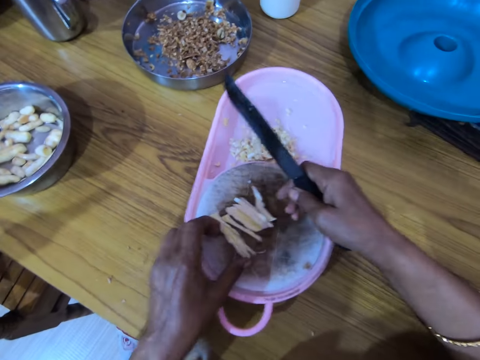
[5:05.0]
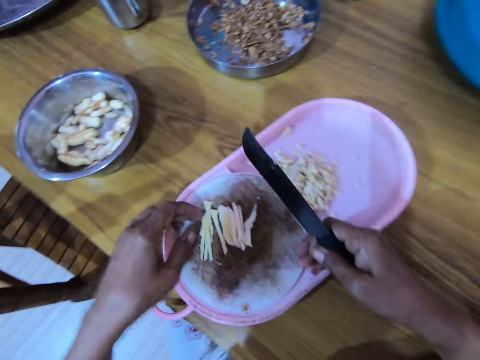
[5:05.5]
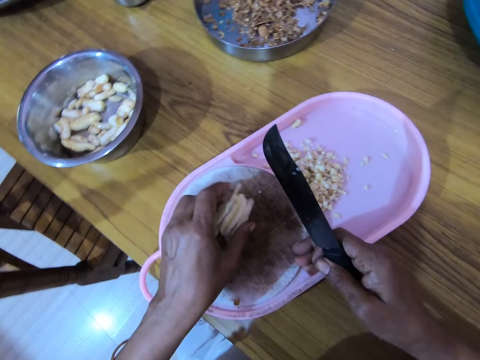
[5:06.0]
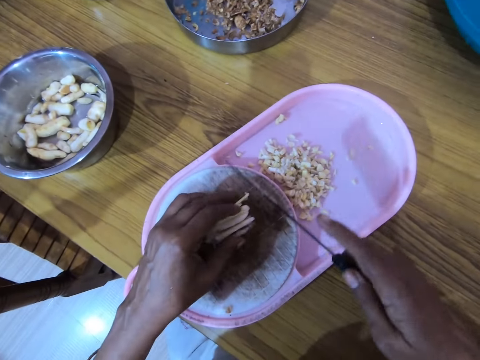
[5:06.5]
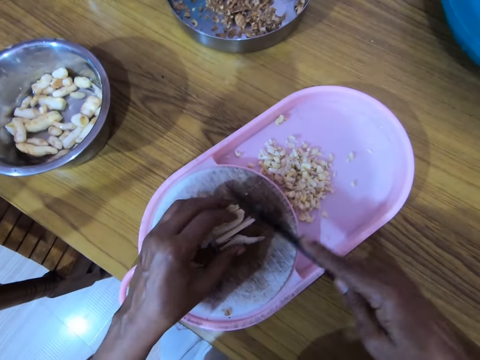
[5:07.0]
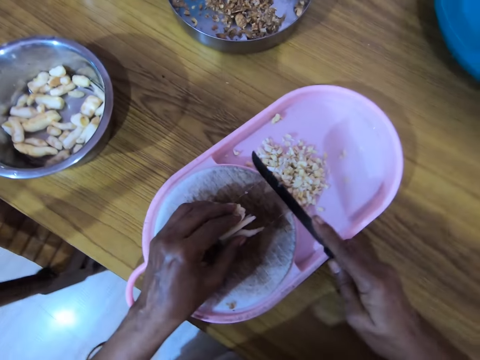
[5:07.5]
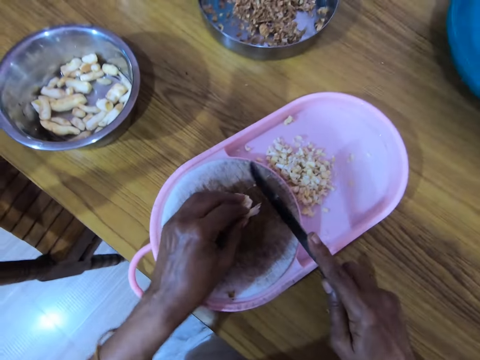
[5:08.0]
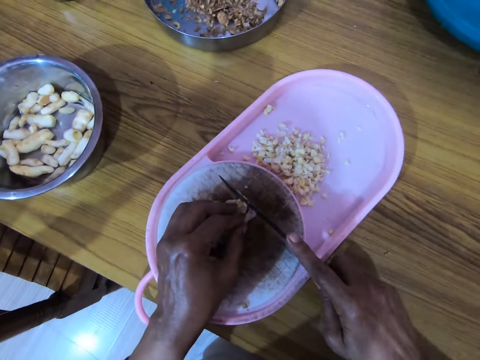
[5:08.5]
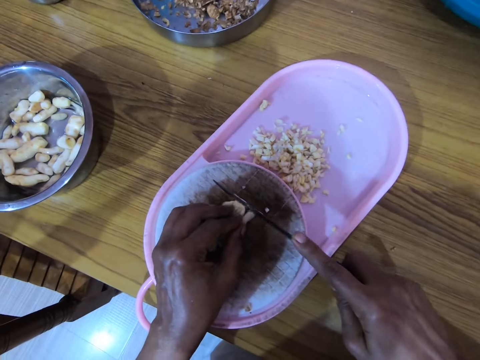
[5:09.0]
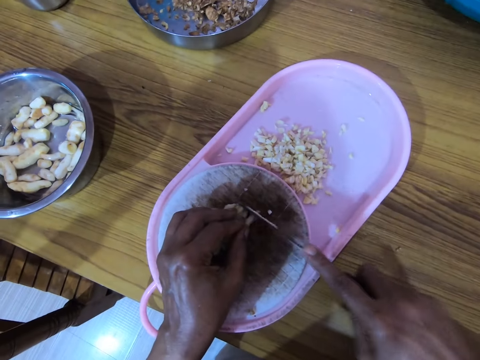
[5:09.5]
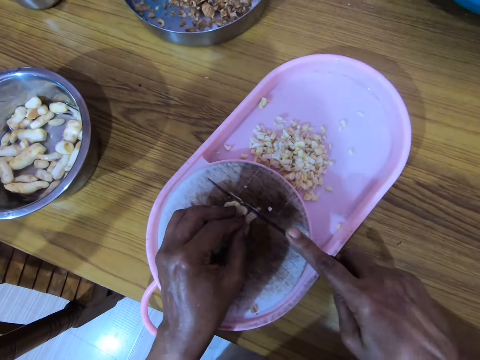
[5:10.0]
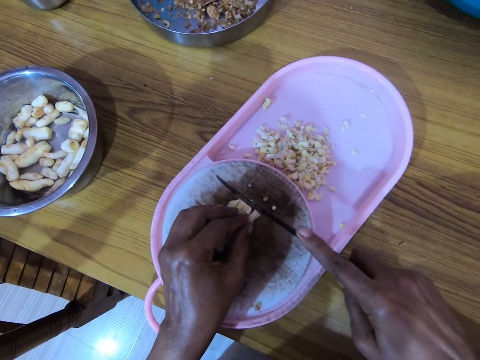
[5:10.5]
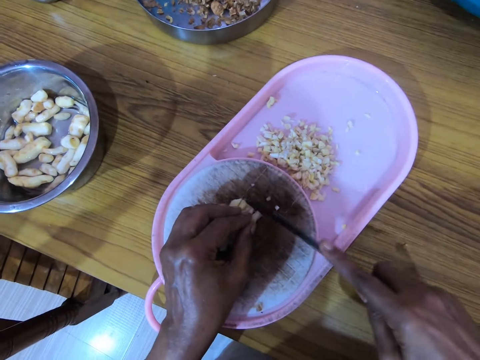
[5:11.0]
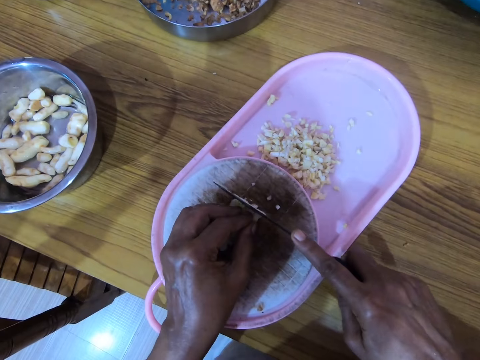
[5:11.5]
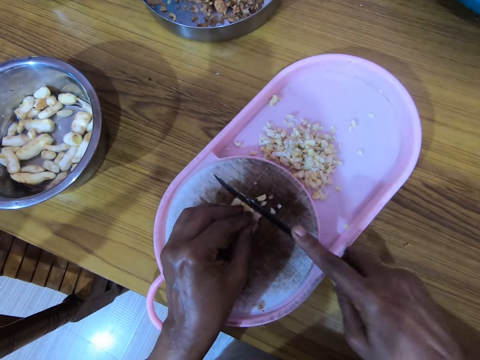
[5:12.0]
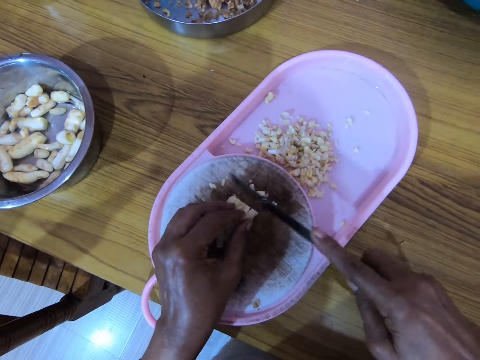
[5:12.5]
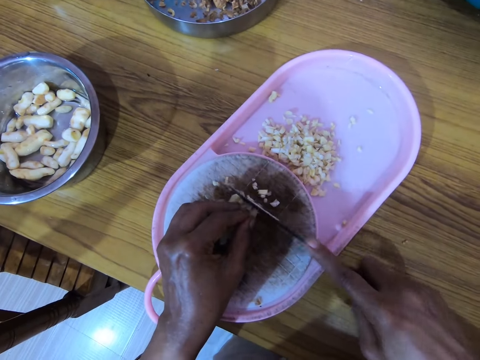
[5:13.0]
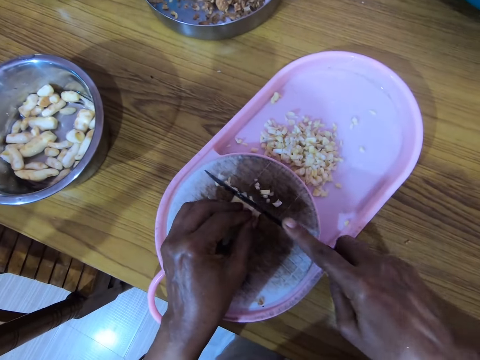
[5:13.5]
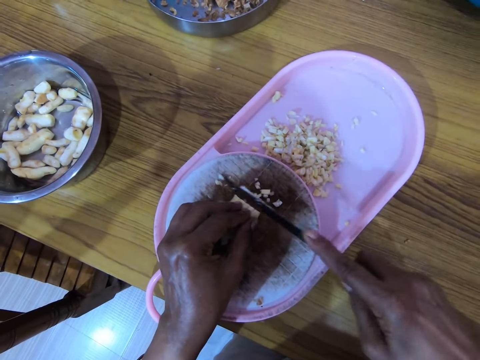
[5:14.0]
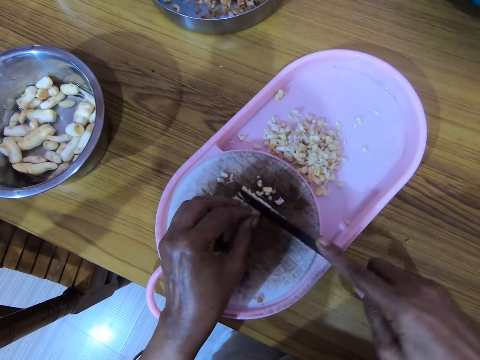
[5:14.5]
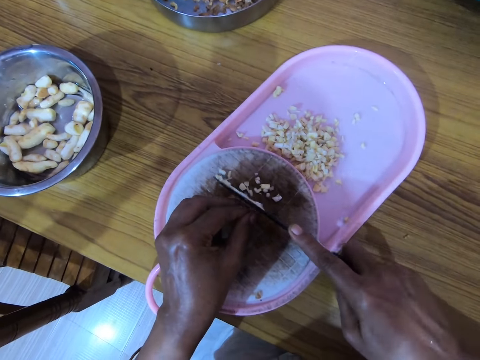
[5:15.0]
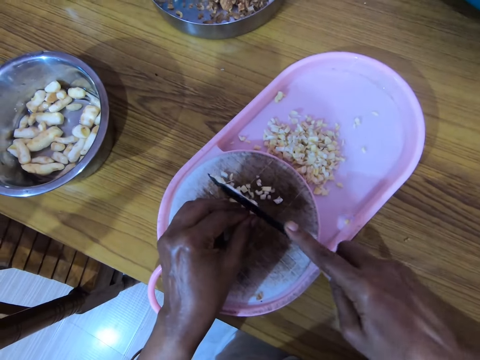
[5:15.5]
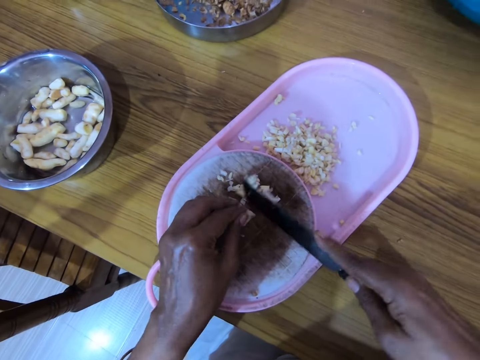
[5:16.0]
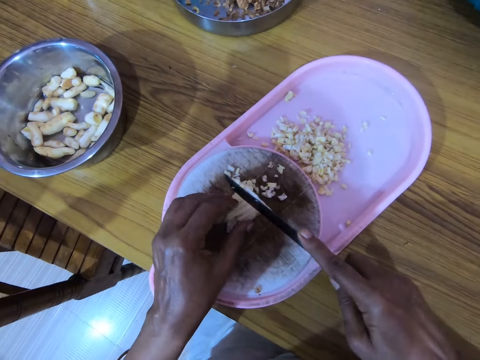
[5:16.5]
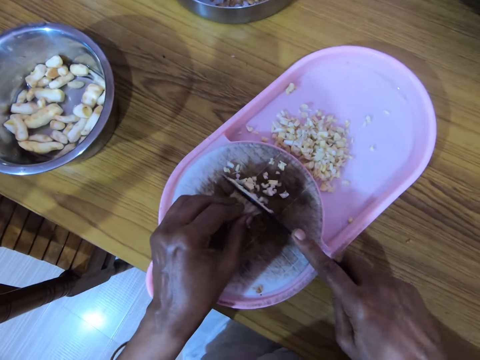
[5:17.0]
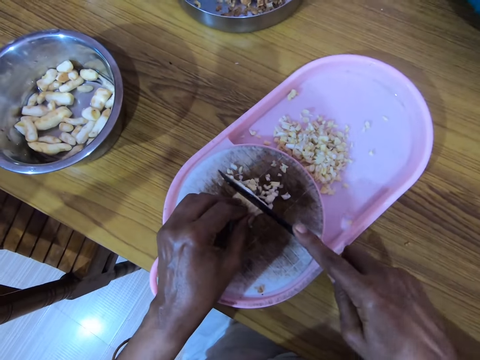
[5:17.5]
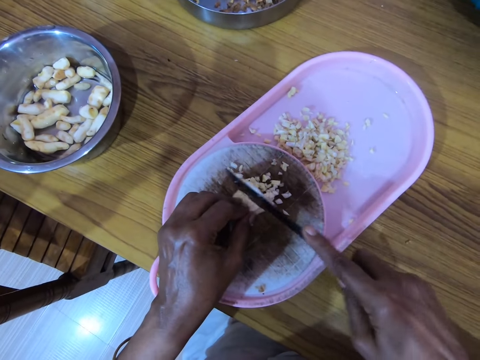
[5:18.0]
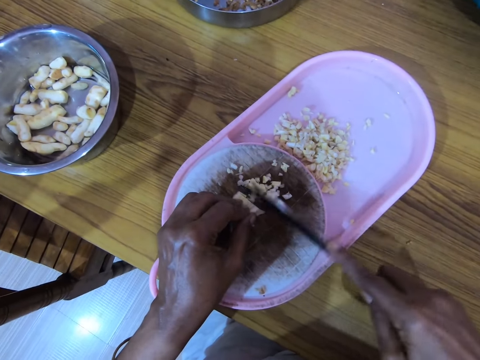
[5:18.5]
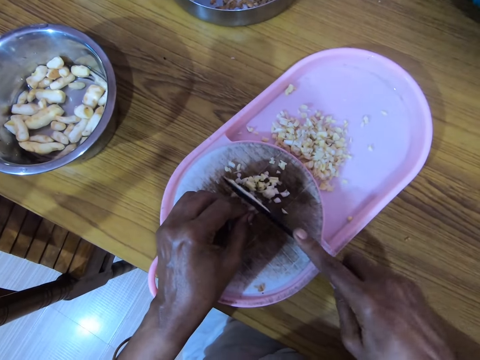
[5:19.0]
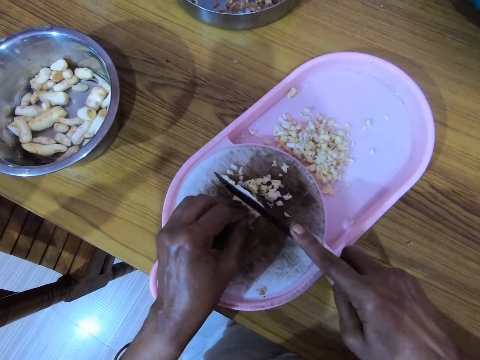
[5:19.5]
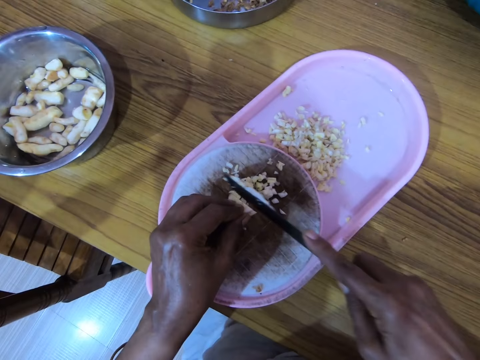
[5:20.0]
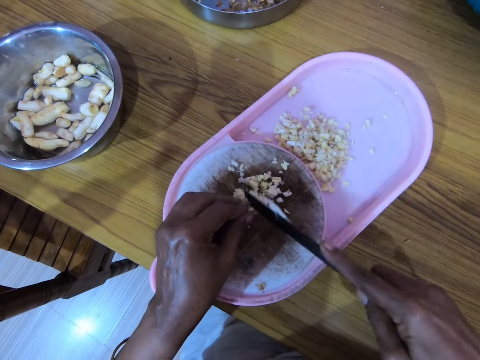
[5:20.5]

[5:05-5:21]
The camera wearer touches a ginger or nut. He turns a chopping board. He pulls the tray with his left hand. He aligns the gingers. He holds the nuts with his left hand. He cuts the nuts with the knife with his right hand. He moves a hand and chops the gingers.

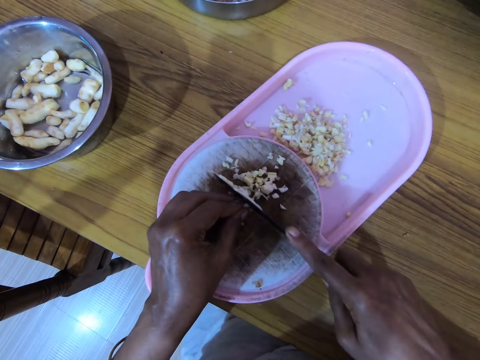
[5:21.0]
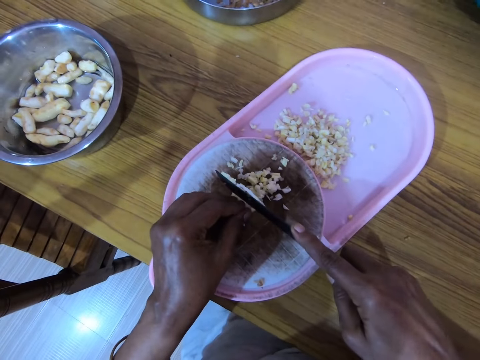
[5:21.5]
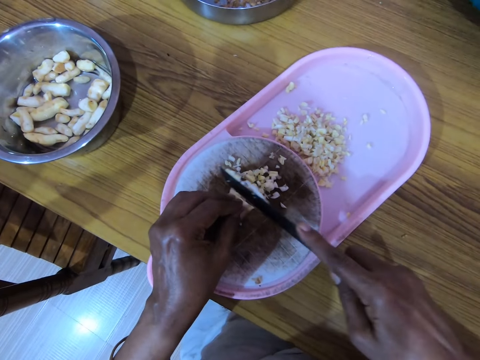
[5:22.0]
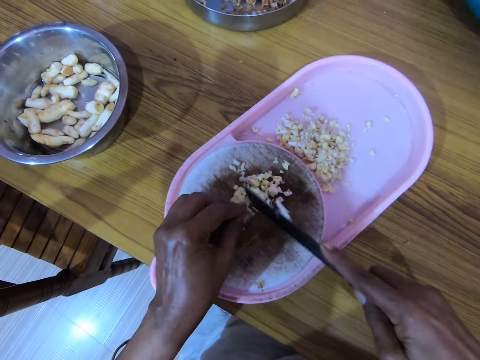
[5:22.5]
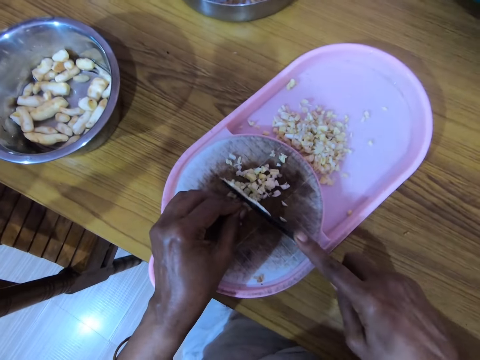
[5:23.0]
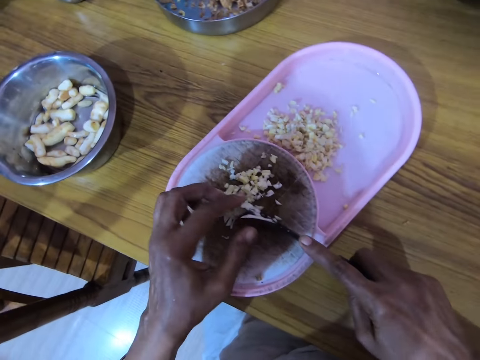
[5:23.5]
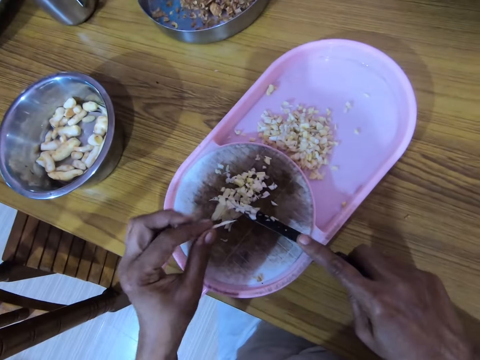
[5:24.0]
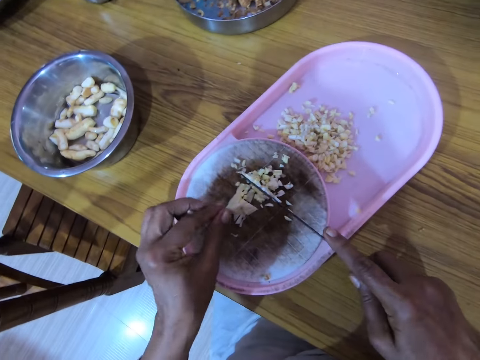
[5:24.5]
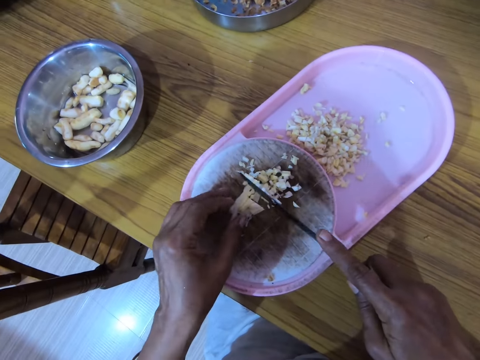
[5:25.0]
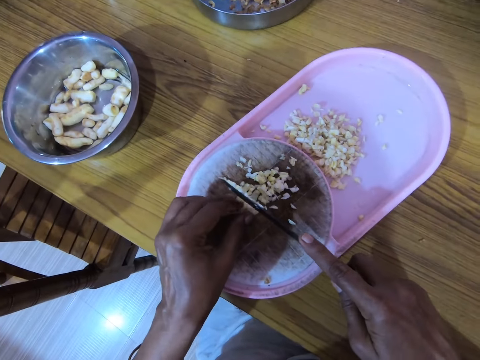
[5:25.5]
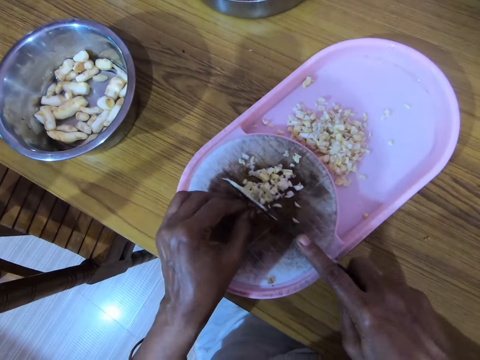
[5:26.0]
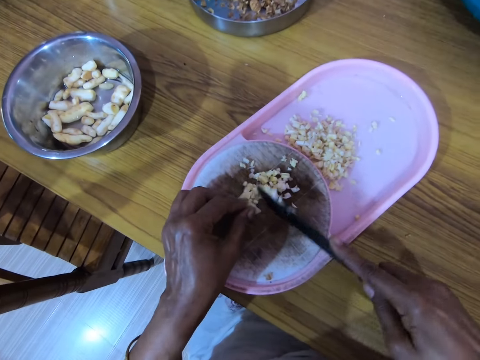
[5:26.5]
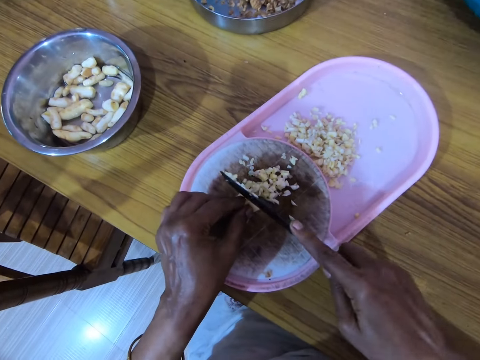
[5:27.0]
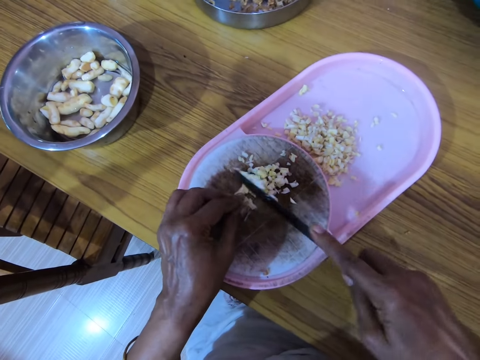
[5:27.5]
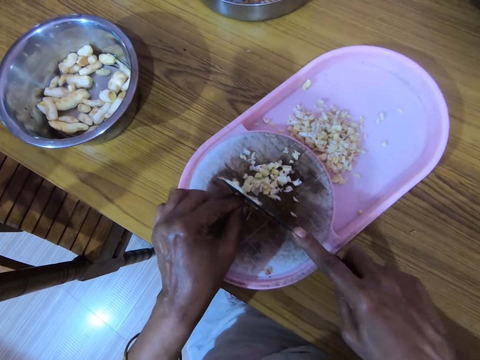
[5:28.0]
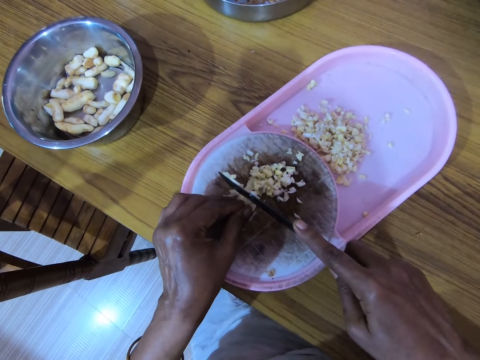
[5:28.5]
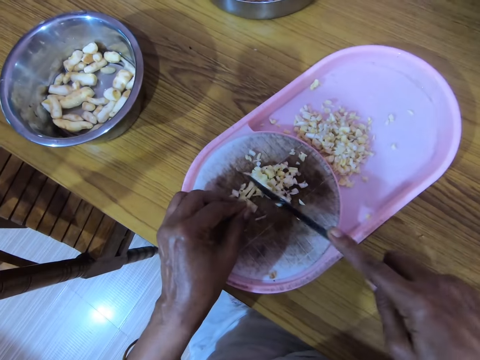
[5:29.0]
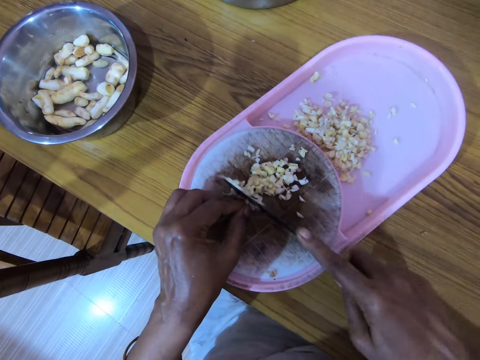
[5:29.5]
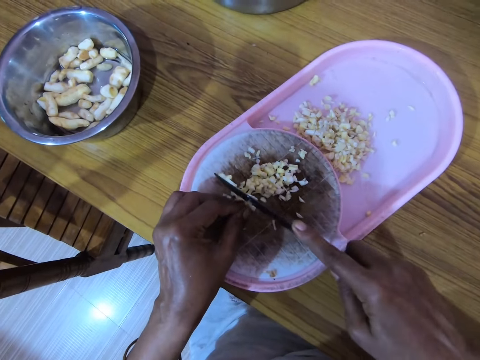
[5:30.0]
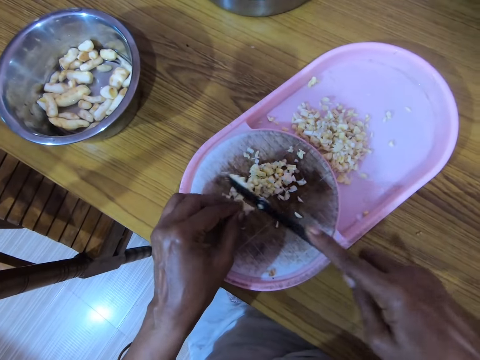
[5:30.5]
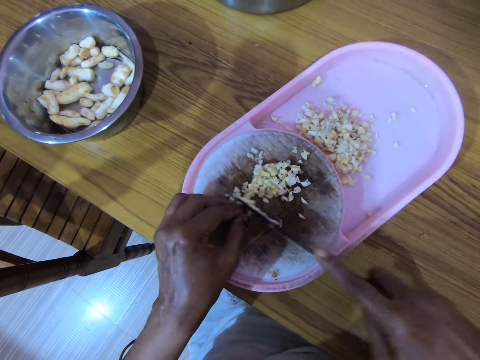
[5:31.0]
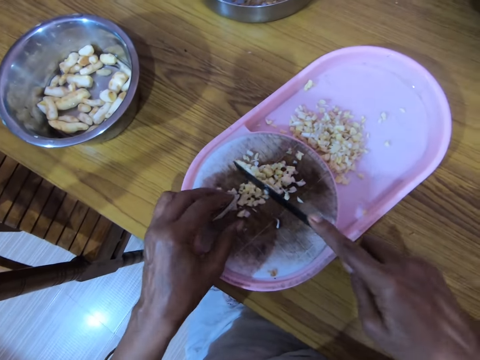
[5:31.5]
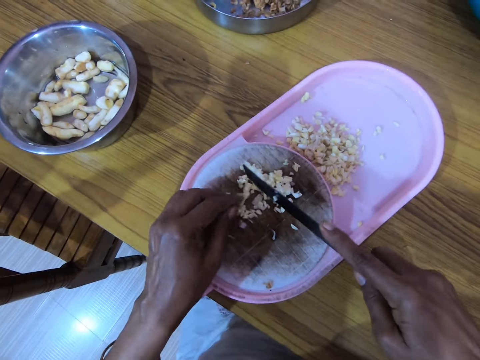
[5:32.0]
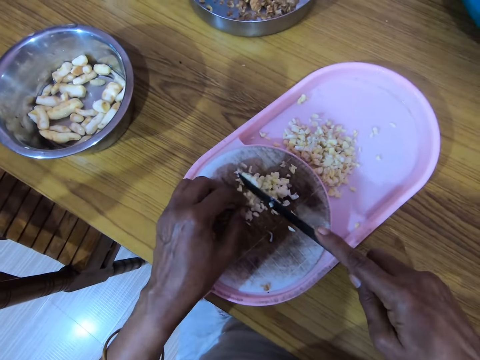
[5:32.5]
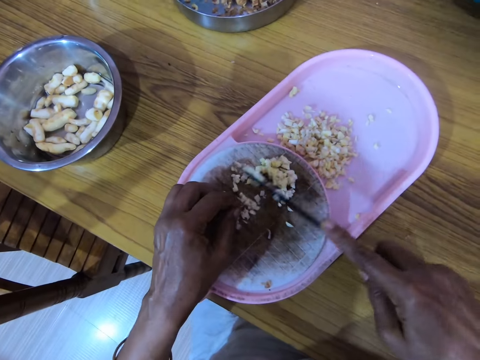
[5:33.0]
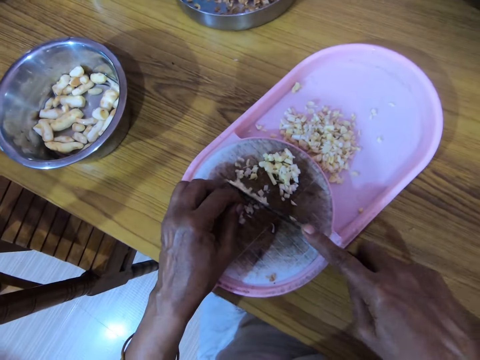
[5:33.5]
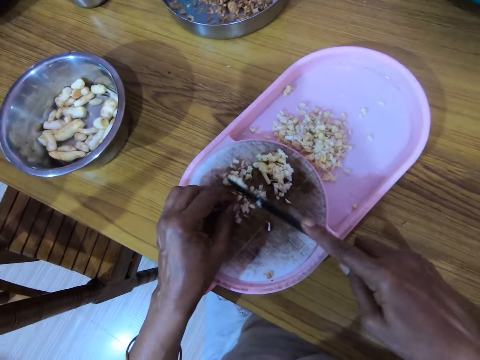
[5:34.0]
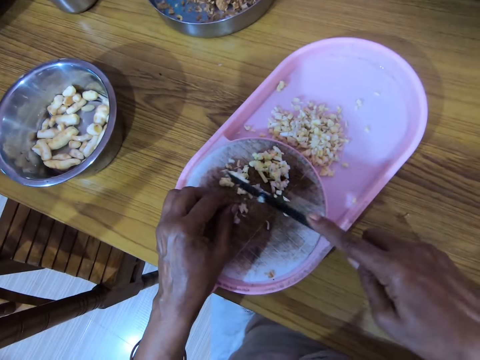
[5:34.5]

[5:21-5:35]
The camera wearer picks a ginger. He removes the nut from the knife with his left hand. He places the ginger on other gingers. He holds the gingers and chops the gingers. He holds the ginger and chops the ginger.
